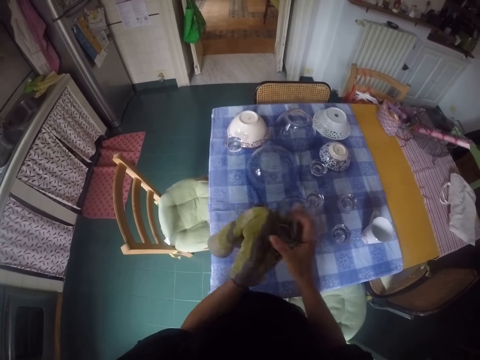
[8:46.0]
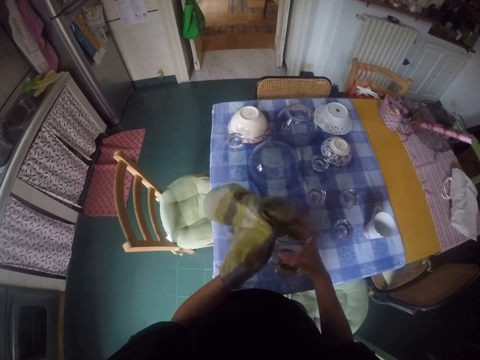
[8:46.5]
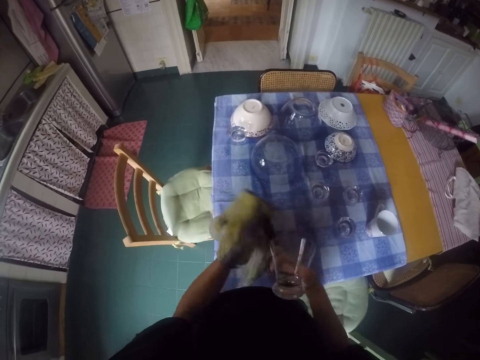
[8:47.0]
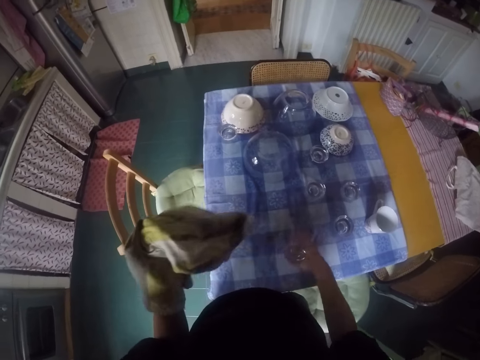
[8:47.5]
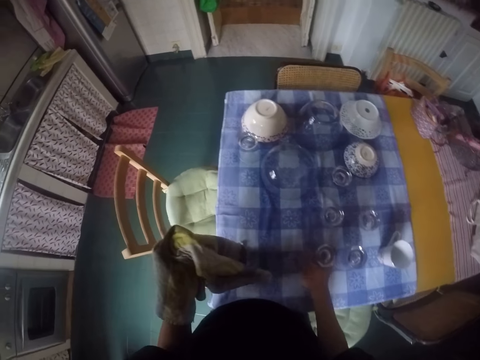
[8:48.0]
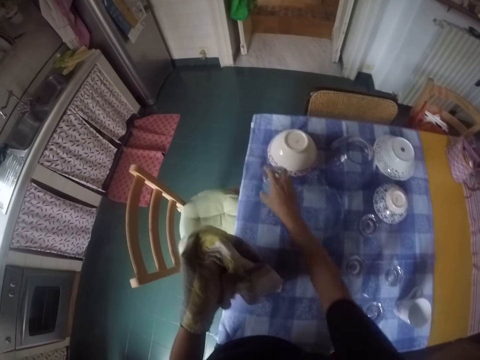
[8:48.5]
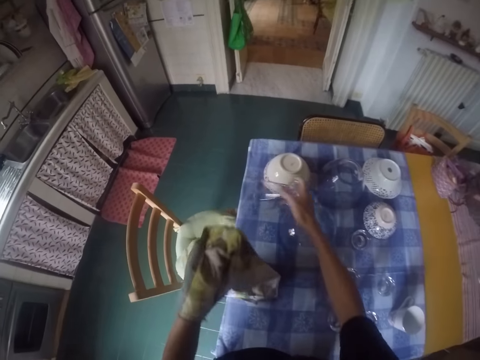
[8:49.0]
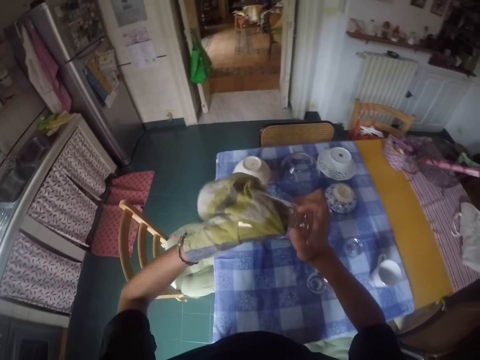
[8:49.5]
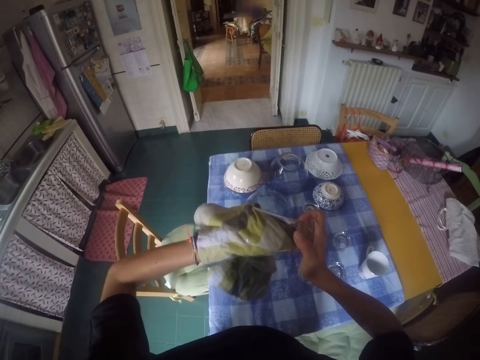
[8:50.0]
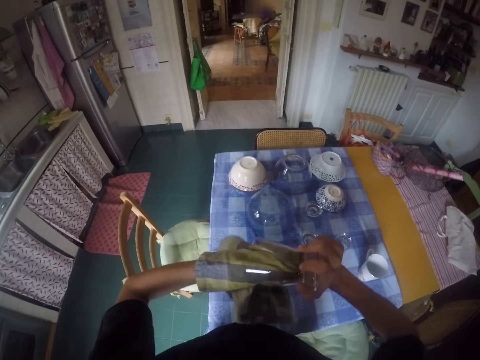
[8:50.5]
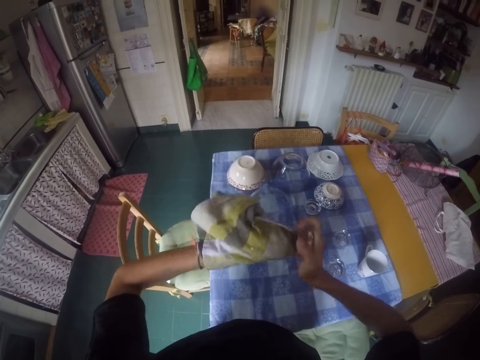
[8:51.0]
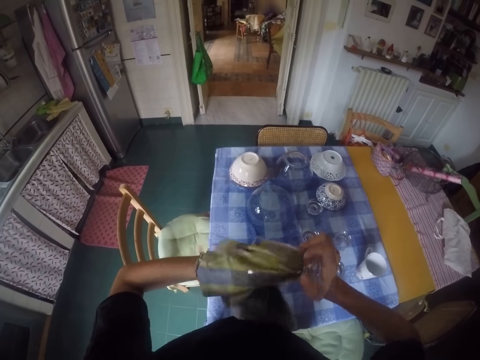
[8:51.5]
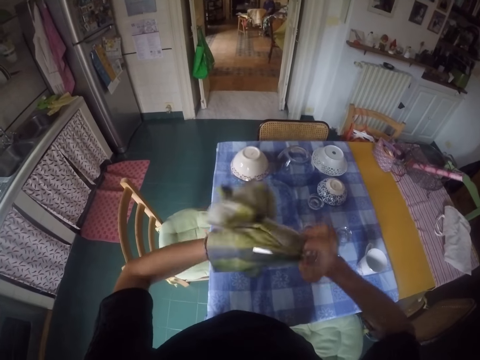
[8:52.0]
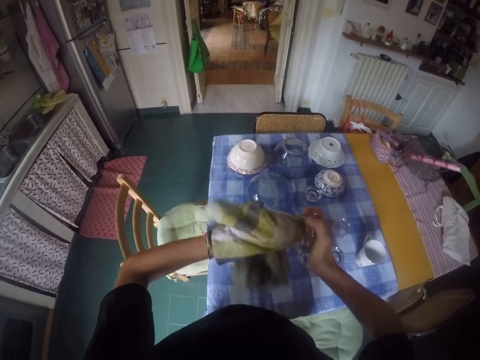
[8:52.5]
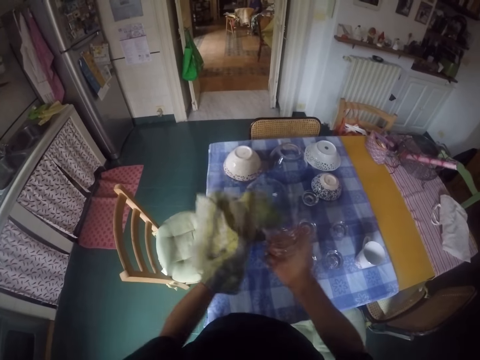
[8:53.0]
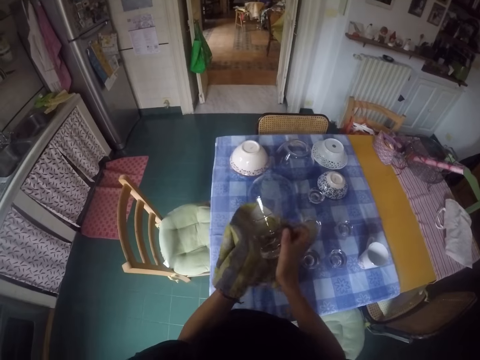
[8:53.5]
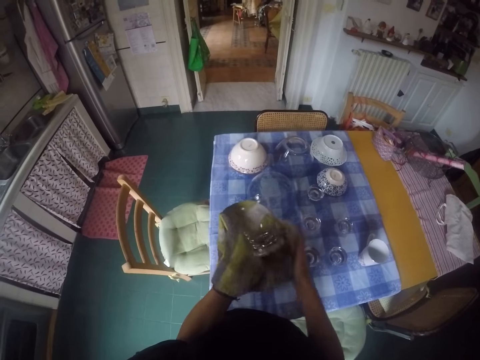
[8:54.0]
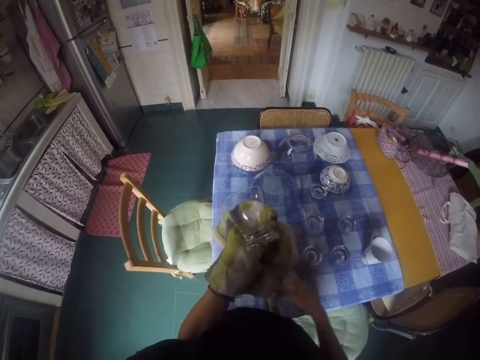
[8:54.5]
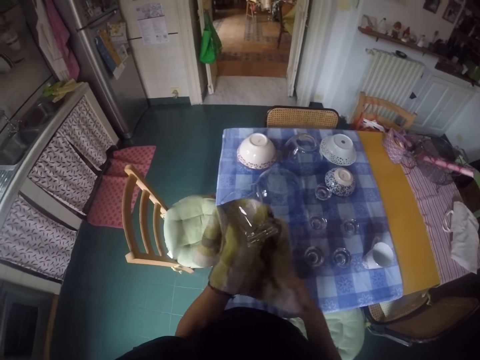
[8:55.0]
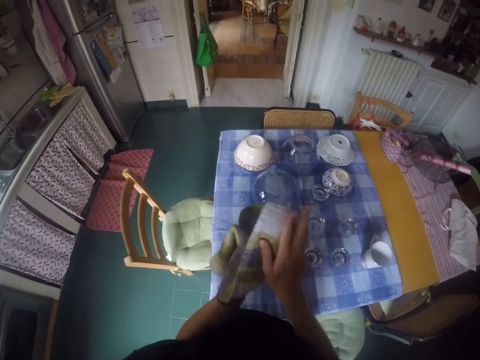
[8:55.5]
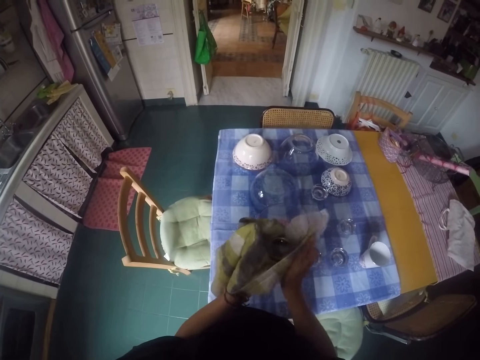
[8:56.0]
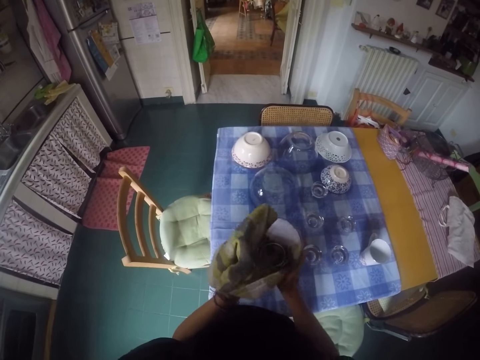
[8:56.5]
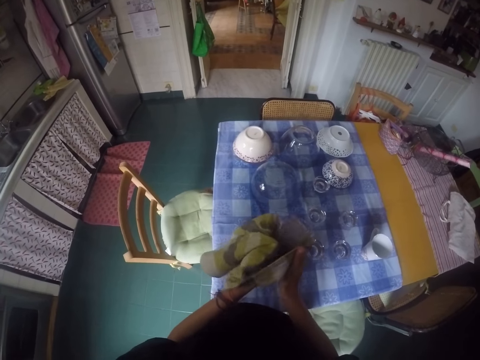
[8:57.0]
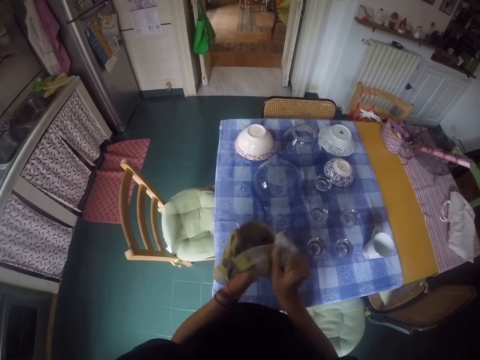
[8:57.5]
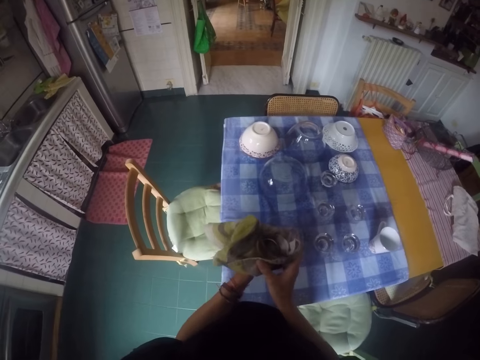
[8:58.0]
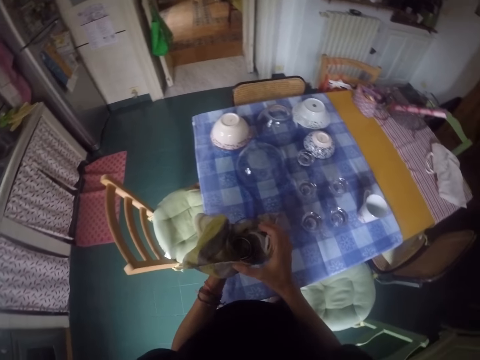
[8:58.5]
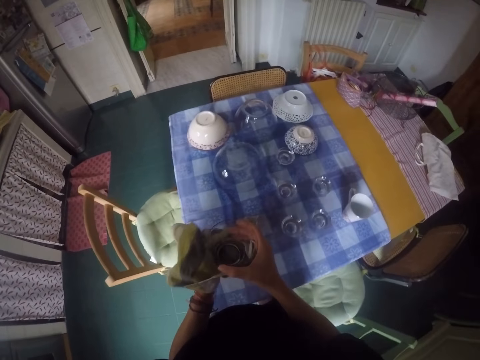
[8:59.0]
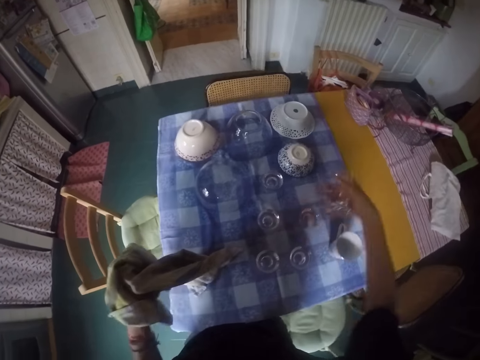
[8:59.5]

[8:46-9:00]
The camera wearer places the glass on the table. They move their hand. They pick up the glass from the table. They wipe the glass with the towel.

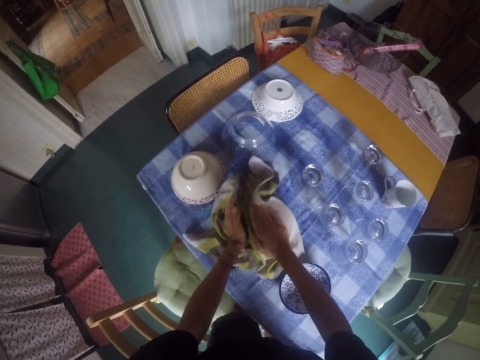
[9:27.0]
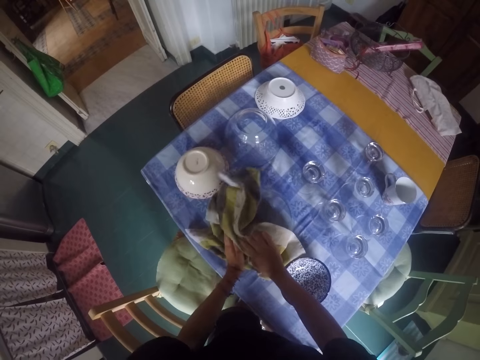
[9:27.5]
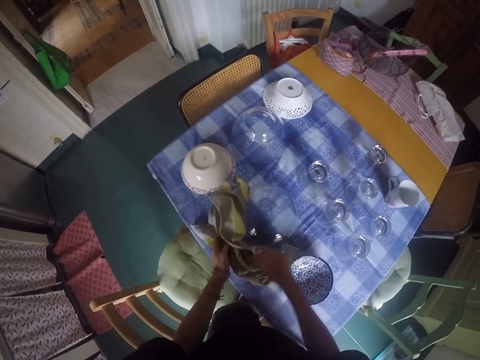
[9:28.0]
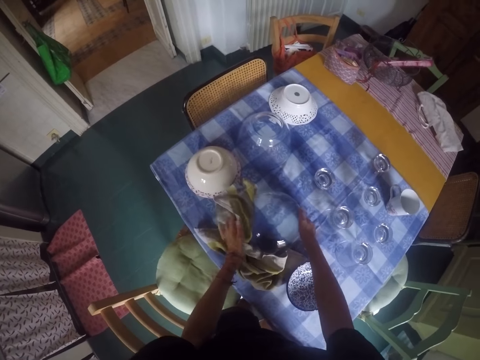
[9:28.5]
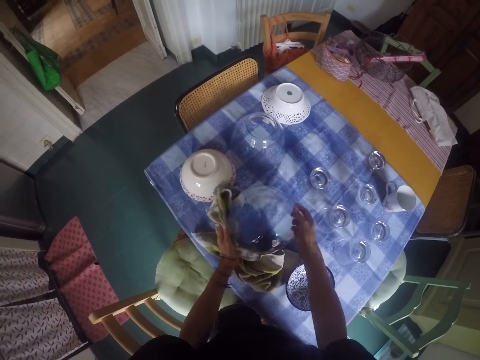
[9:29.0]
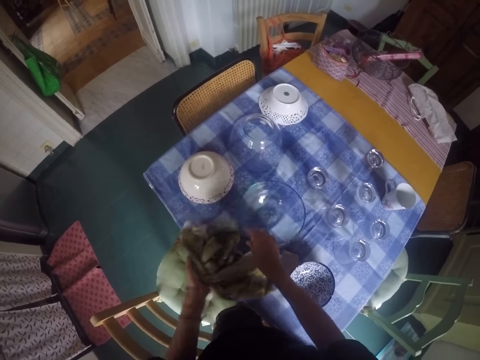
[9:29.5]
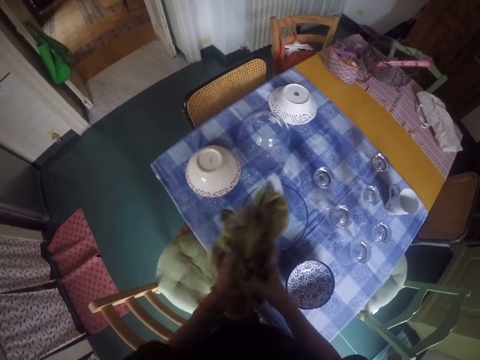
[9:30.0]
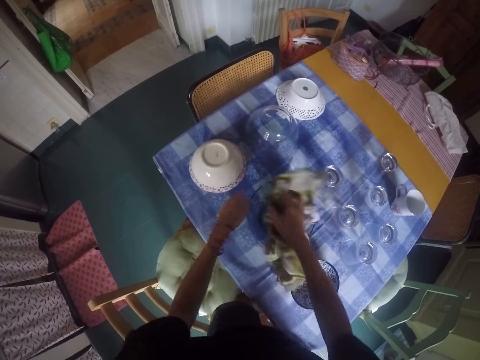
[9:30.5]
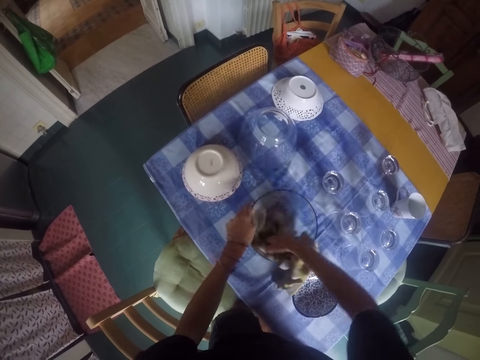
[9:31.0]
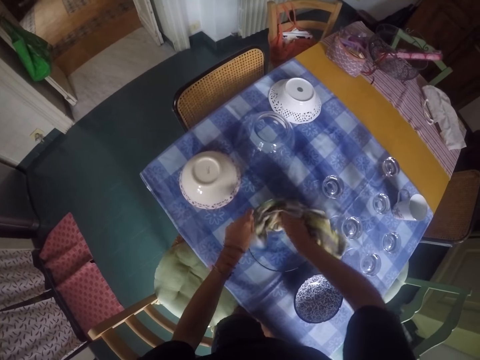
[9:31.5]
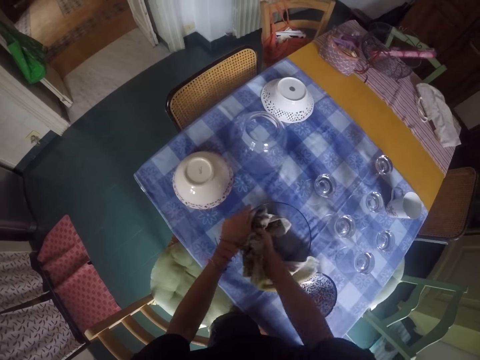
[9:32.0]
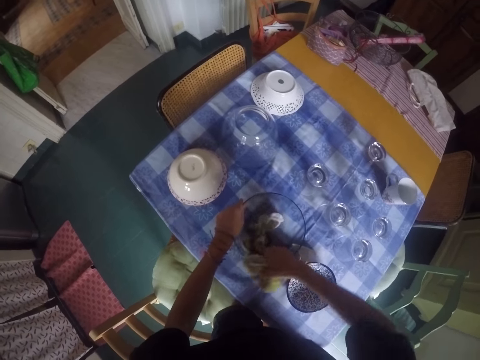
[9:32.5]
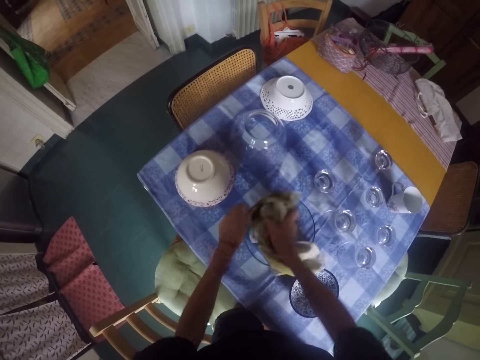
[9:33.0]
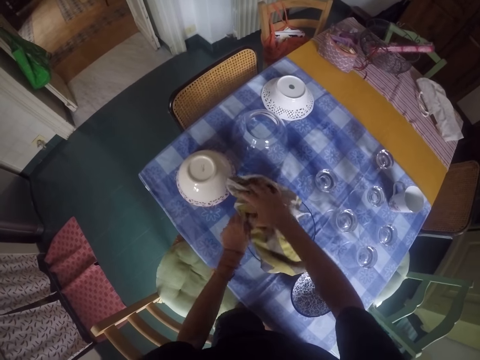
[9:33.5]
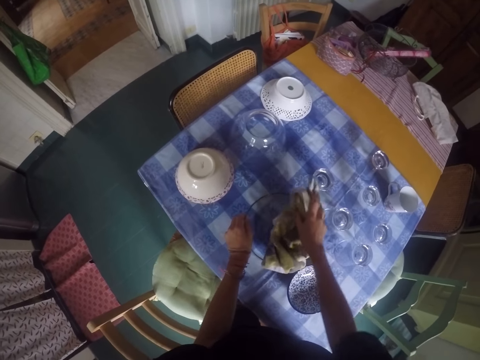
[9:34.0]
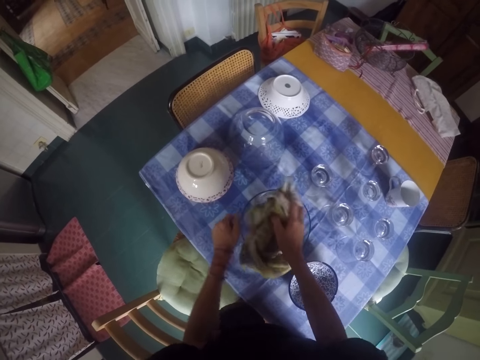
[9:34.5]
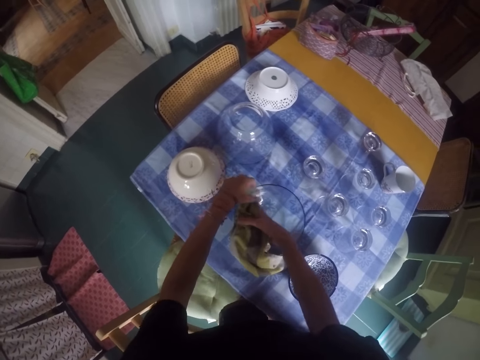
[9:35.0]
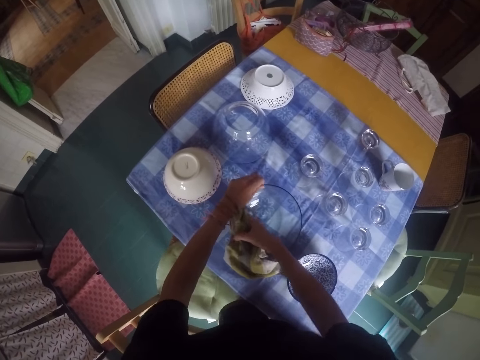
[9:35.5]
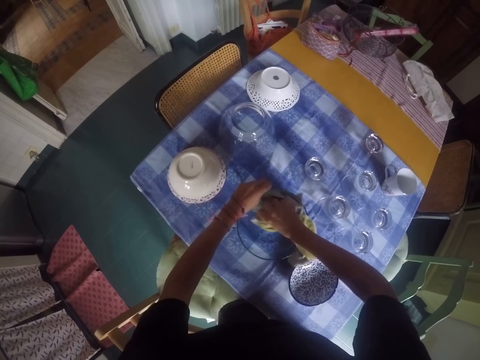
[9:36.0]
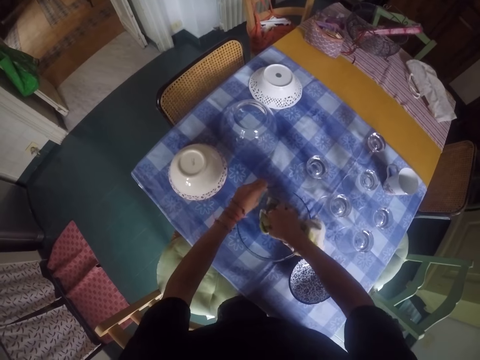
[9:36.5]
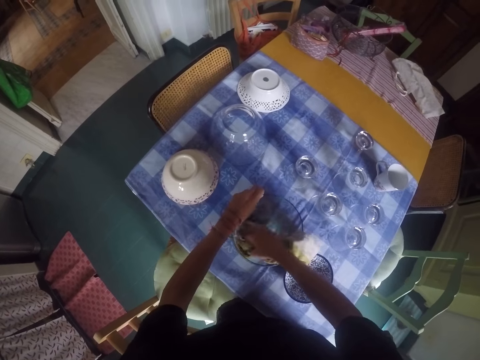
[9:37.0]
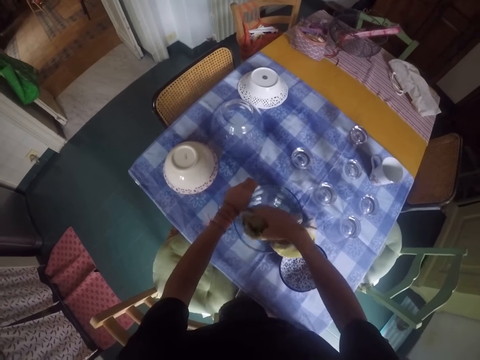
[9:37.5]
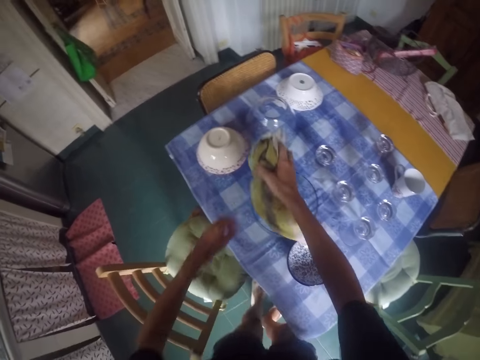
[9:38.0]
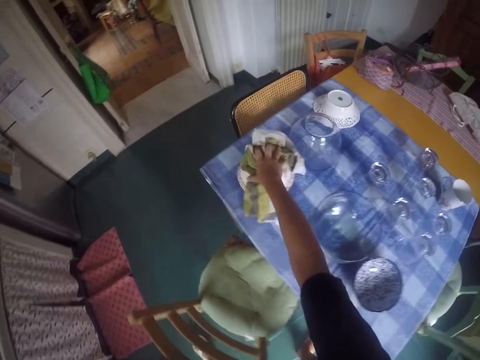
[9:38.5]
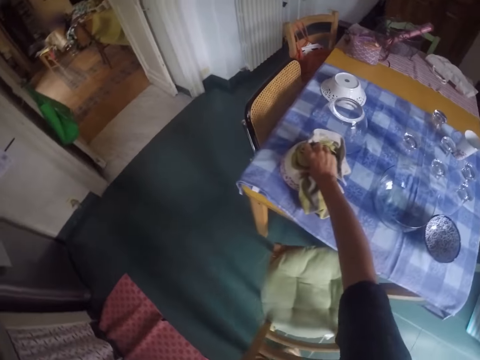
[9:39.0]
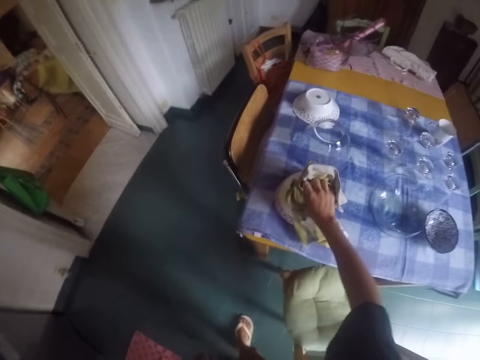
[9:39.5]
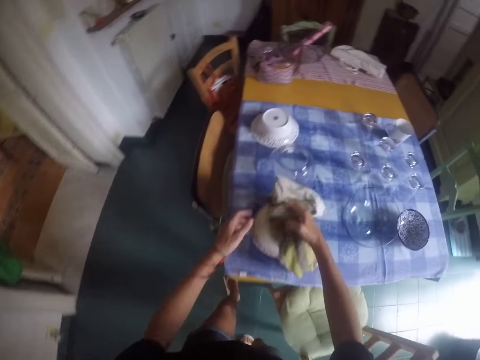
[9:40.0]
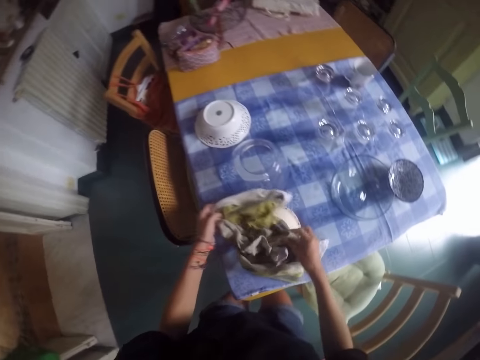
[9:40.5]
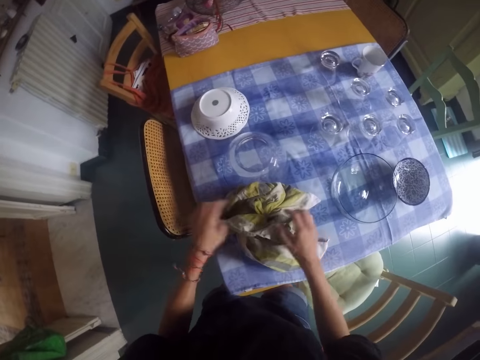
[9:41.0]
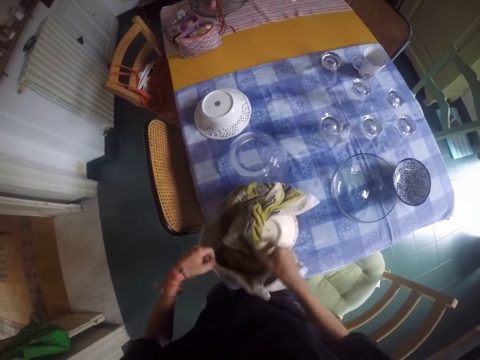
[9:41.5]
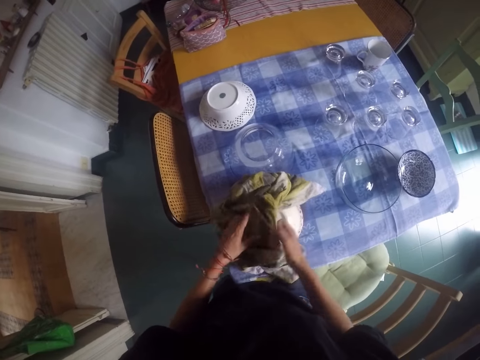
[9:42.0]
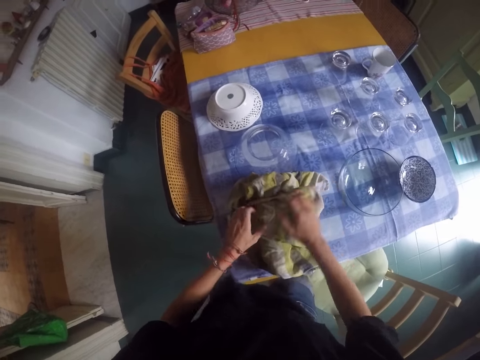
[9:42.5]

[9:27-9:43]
The camera wearer puts the bowl upright. They move the towel. They wipe the bowl with the towel. They move the towel and wipe the bowl with the towel. They move a hand and wipe the bowl with the towel.
